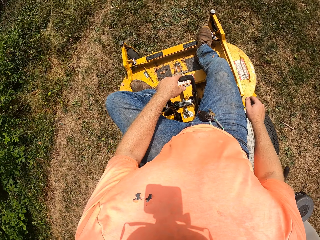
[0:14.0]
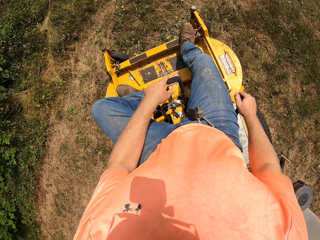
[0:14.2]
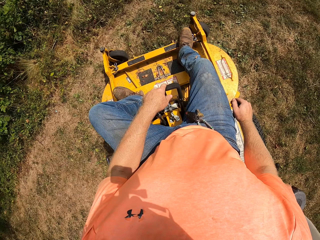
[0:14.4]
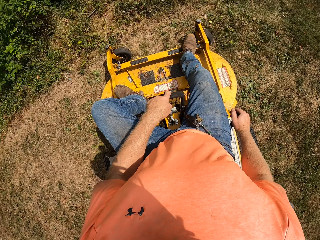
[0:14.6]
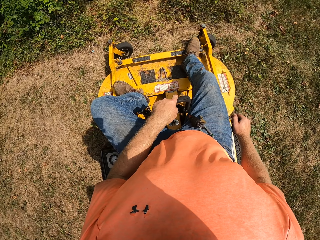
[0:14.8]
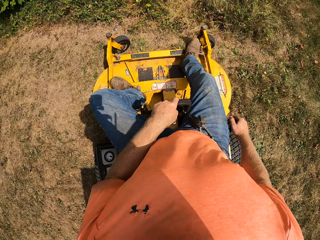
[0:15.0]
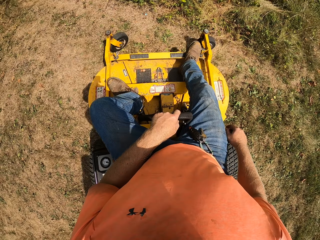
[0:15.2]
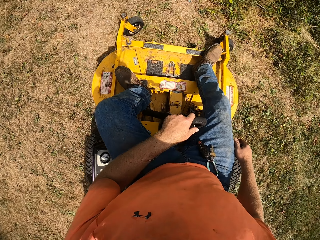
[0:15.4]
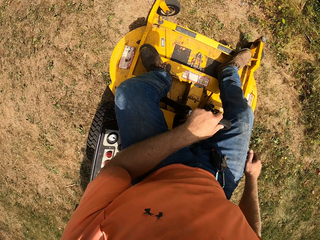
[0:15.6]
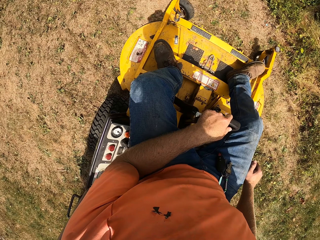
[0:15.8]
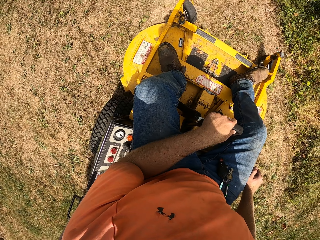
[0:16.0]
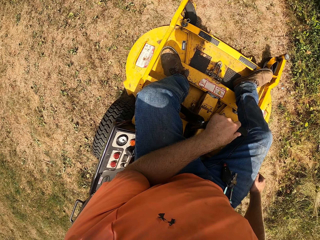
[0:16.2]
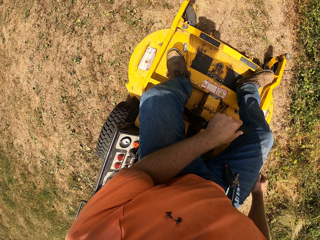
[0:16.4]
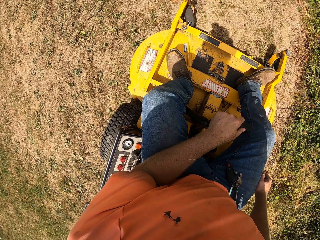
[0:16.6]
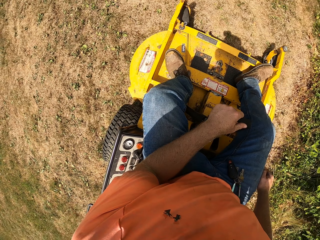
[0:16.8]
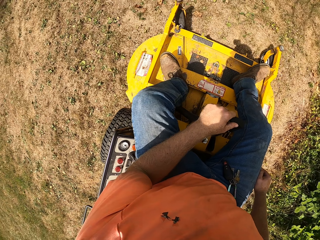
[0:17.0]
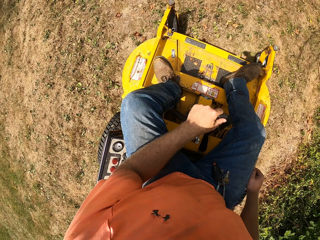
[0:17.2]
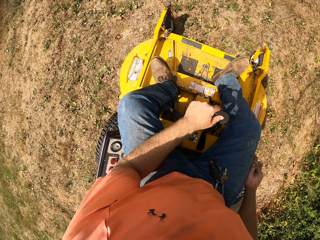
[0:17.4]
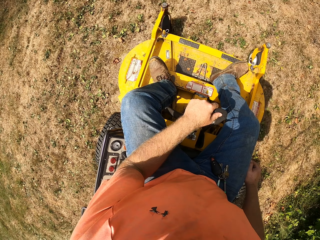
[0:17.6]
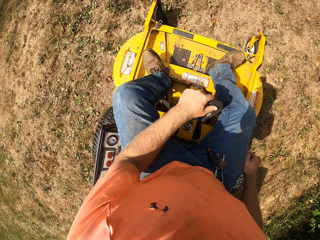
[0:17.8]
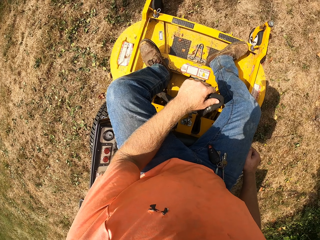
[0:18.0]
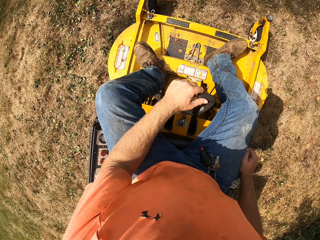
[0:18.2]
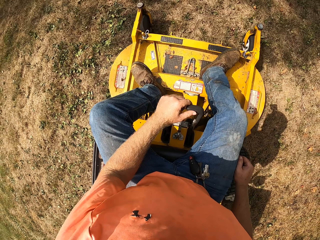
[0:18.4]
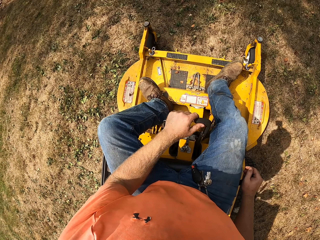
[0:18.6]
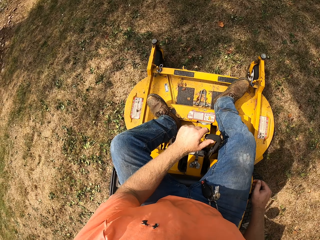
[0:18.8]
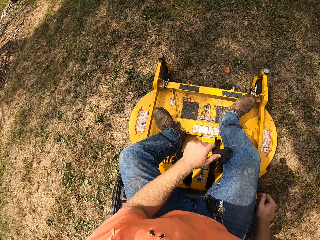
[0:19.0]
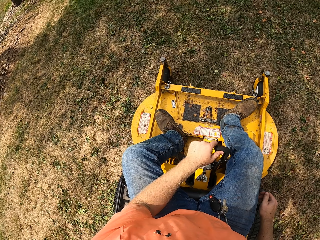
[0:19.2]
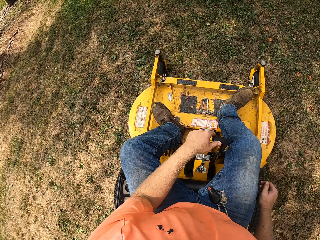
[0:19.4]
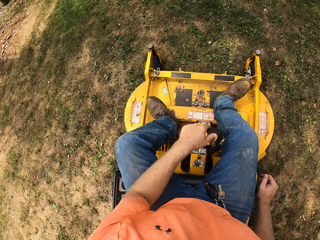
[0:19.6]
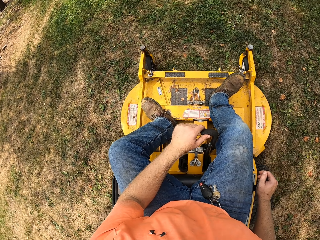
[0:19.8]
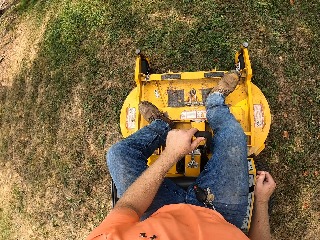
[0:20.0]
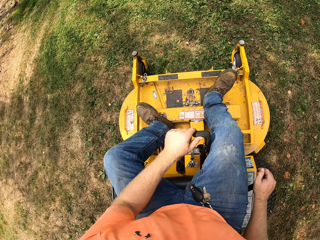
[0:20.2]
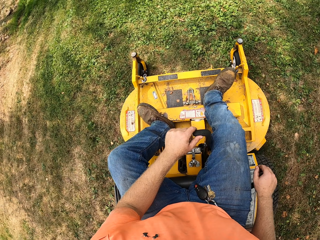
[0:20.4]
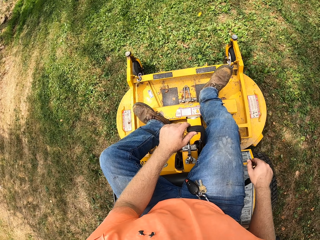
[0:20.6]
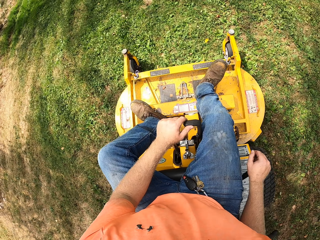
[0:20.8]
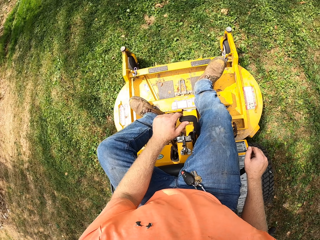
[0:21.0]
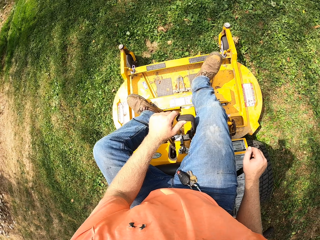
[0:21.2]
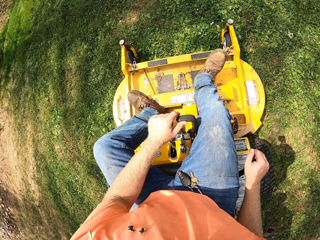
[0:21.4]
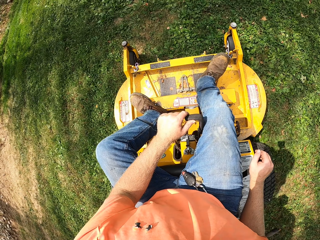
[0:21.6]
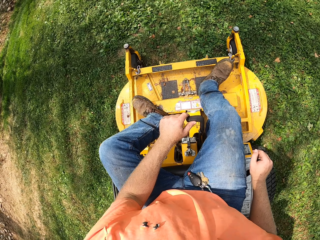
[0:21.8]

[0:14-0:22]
The camera wearer stops the vehicle.

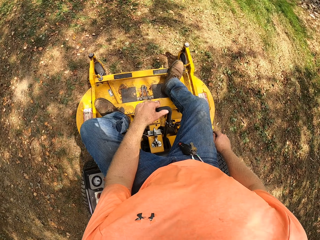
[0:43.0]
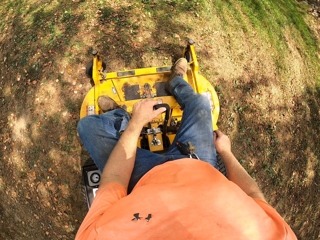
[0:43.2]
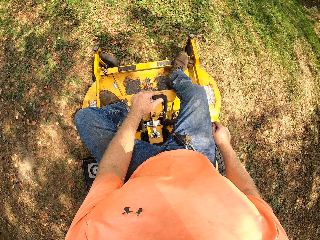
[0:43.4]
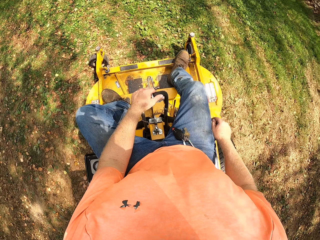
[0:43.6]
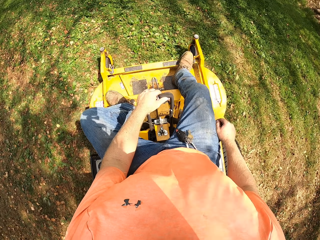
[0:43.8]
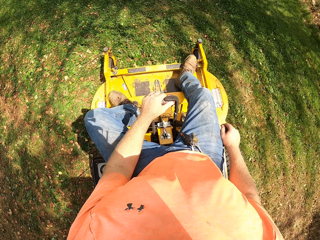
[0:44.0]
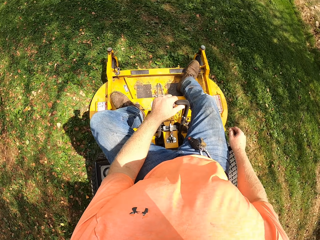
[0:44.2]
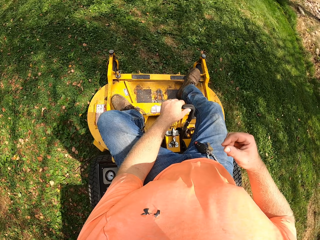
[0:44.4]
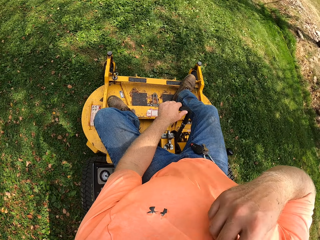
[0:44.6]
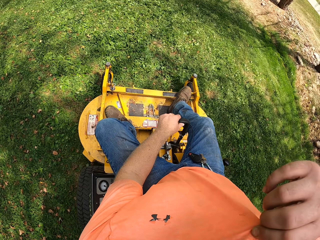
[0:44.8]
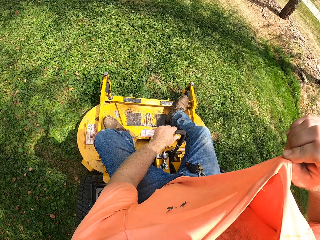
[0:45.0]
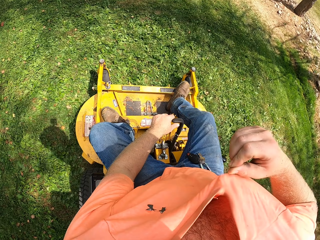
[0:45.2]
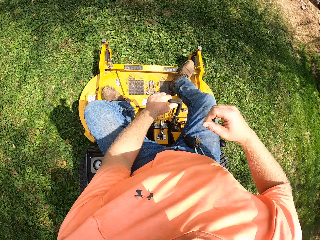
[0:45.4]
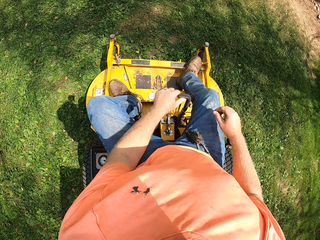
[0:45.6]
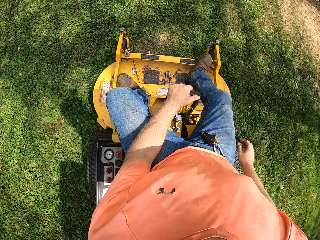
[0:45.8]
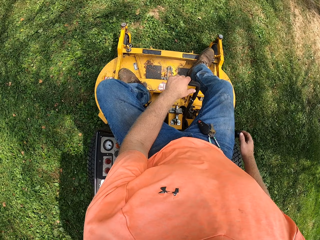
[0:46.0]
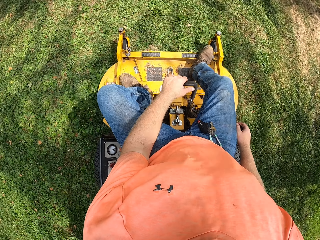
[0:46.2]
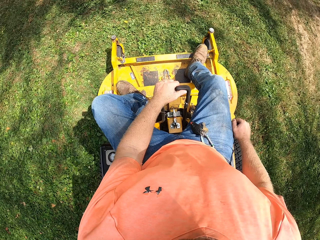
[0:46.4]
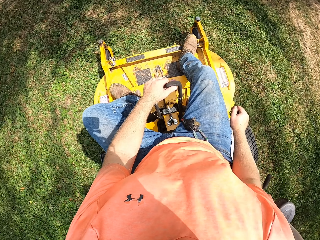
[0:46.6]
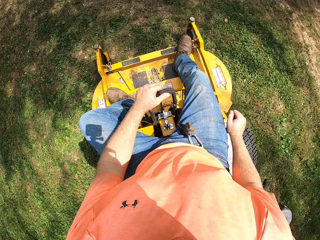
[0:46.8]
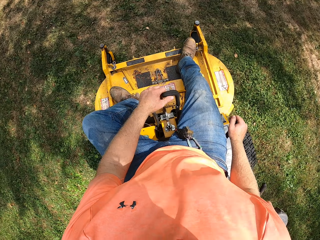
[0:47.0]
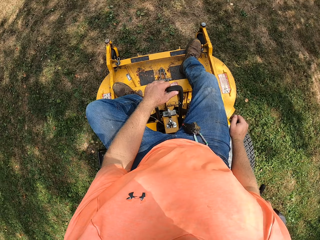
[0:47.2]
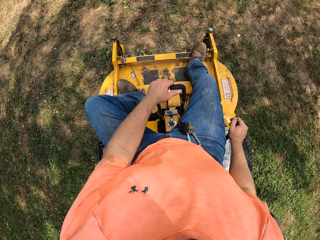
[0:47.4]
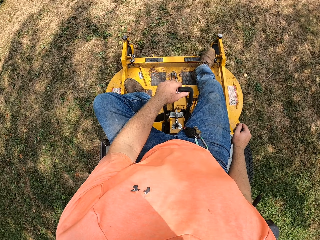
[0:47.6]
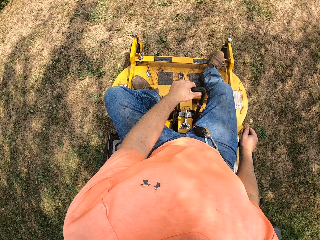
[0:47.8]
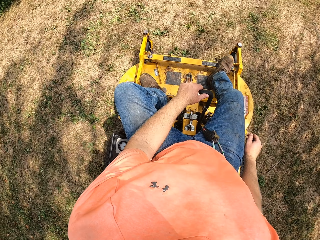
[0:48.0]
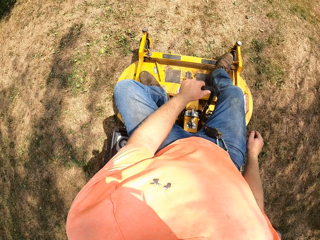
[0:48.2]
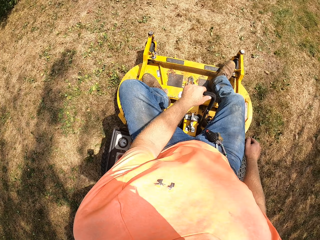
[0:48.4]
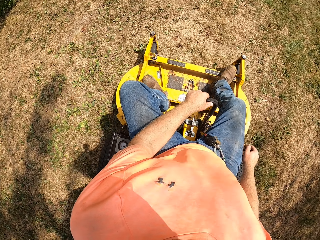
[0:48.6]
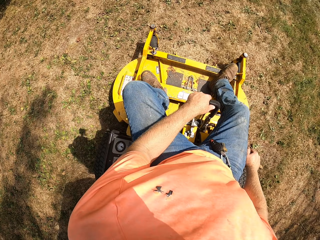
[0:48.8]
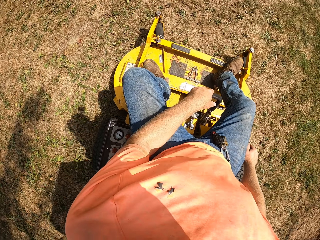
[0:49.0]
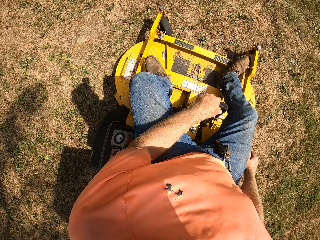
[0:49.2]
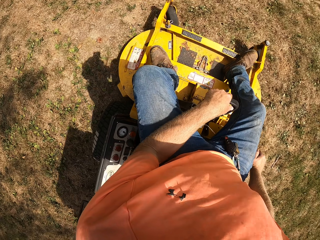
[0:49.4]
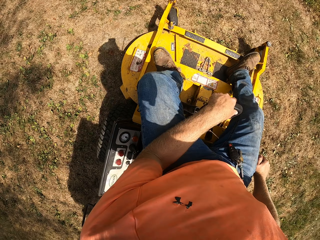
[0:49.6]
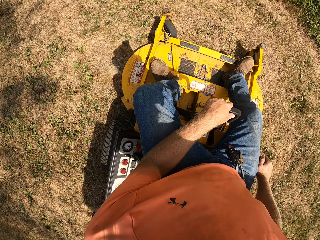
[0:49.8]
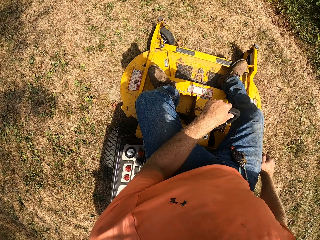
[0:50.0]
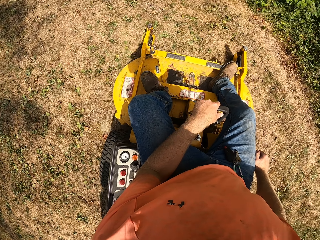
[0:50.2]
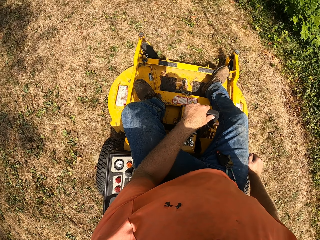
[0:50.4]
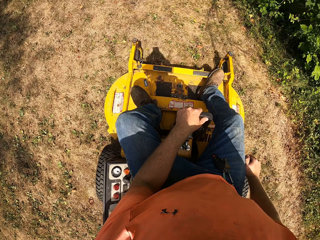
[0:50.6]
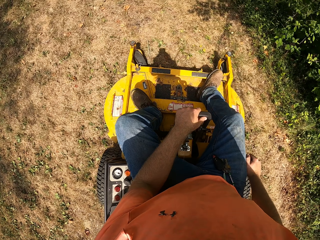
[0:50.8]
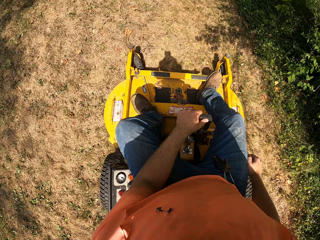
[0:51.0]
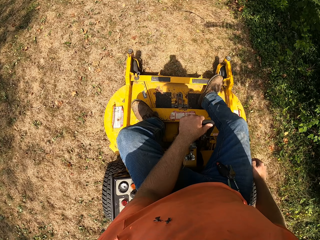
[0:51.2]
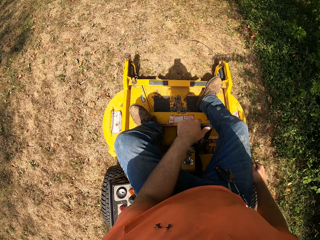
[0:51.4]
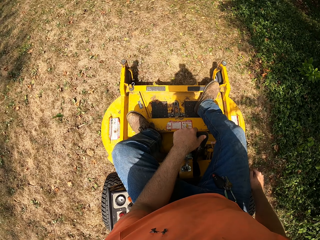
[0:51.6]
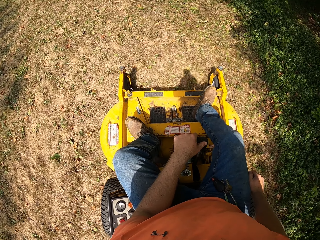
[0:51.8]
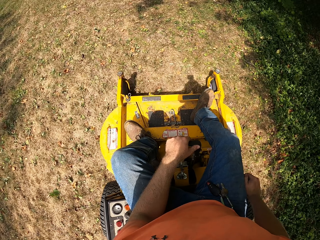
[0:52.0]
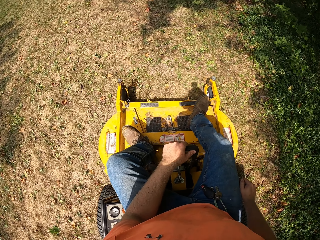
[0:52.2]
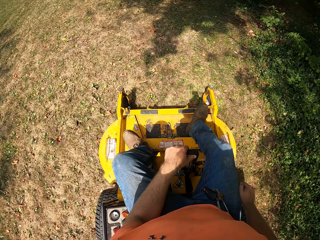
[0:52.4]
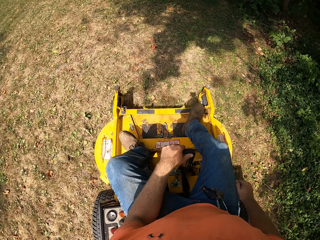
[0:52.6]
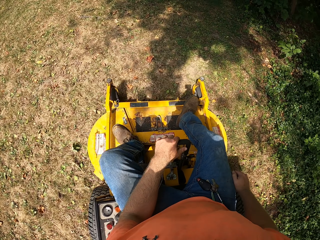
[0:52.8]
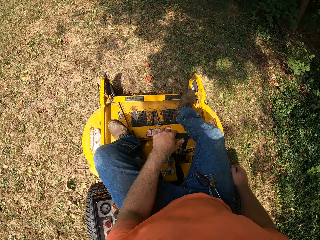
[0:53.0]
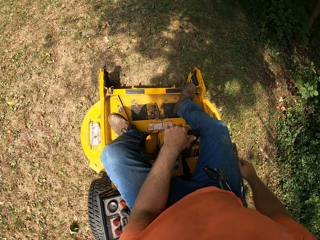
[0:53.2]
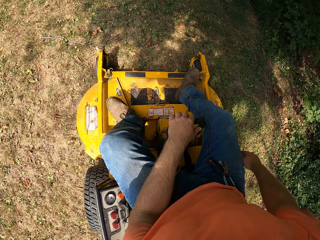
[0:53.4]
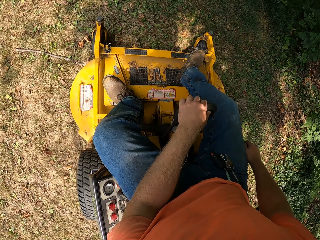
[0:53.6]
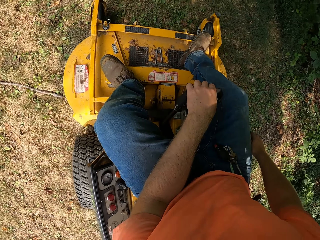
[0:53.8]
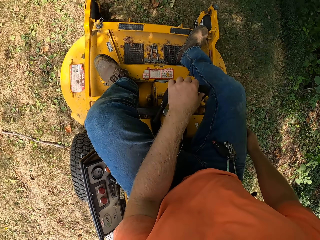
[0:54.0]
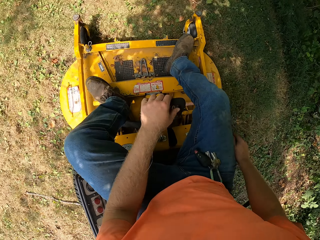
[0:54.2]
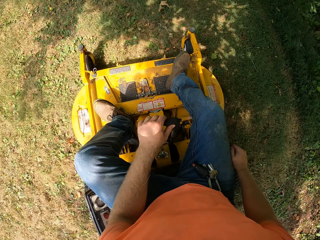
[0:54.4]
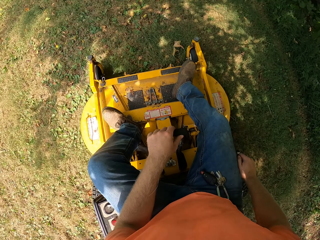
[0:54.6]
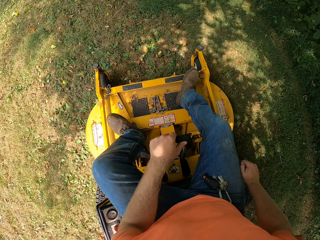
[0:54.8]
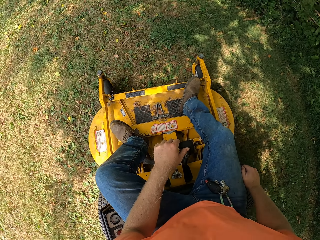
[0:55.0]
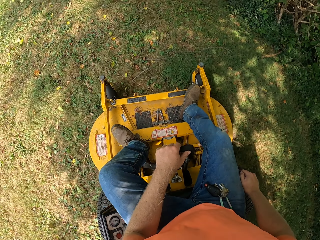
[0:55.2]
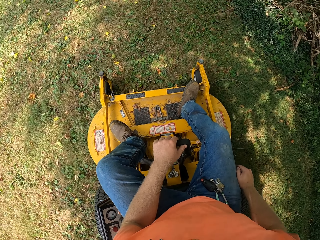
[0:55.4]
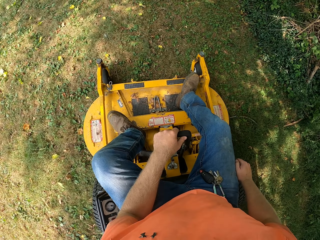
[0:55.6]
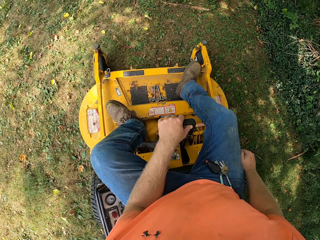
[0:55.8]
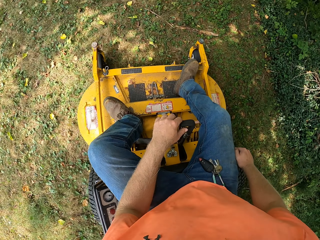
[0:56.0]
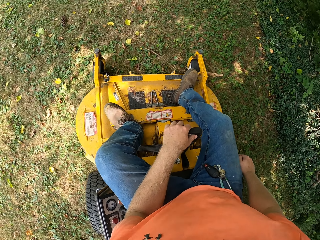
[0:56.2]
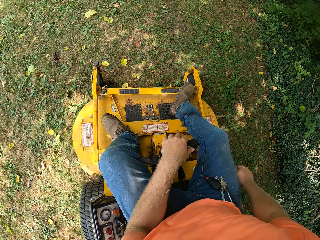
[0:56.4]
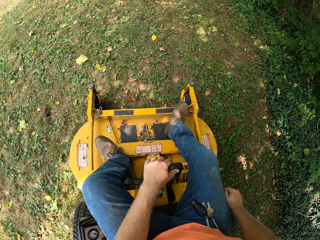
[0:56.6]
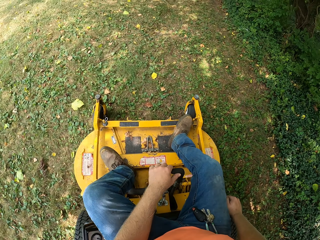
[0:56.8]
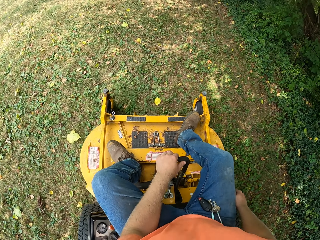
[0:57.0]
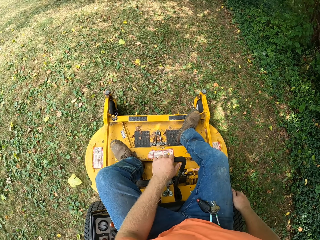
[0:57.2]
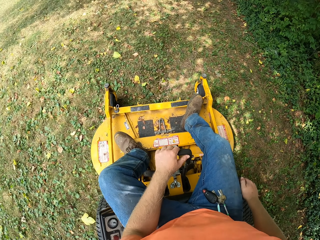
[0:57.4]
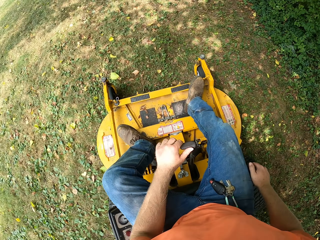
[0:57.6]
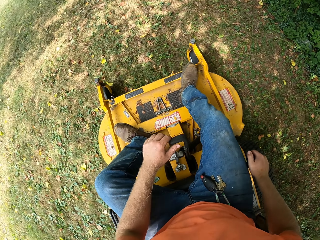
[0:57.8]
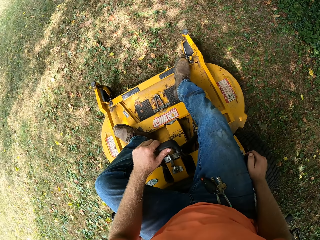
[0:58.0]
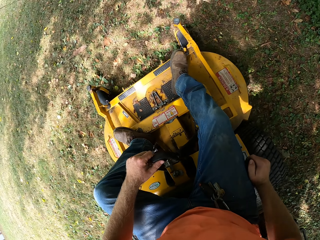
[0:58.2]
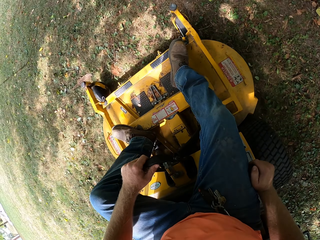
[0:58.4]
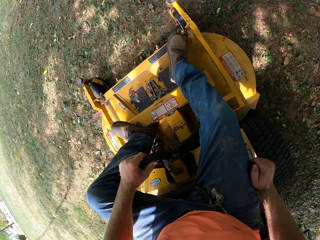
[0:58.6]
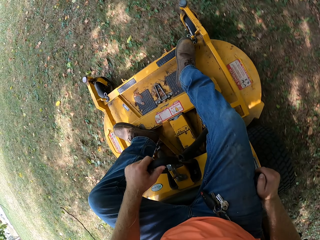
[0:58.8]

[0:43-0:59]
The camera wearer pulls his top with his right hand. He drives the vehicle, adjusts his t-shirt, and places his right hand on a gear in the zero turn mower.
